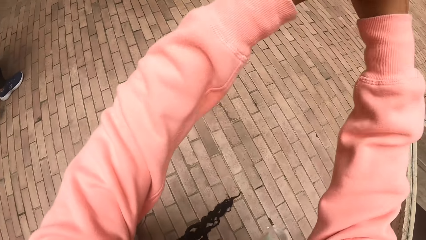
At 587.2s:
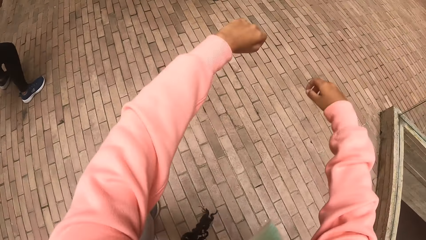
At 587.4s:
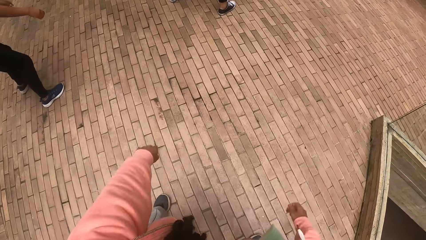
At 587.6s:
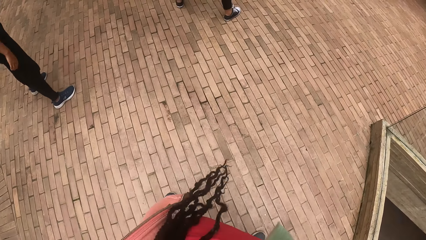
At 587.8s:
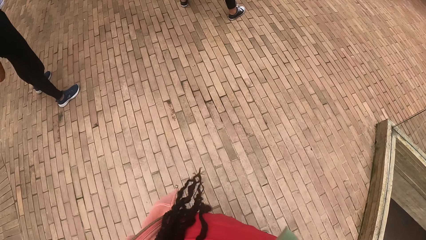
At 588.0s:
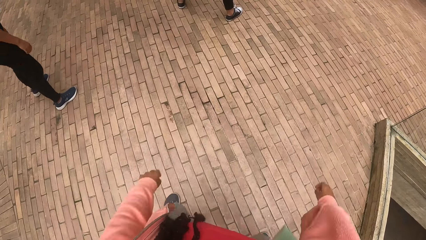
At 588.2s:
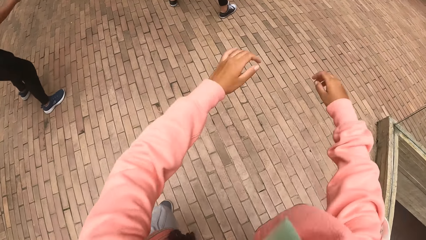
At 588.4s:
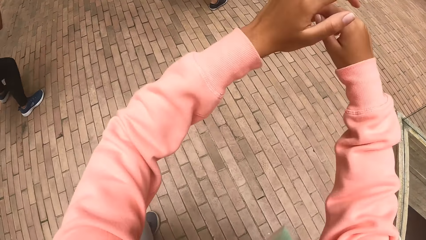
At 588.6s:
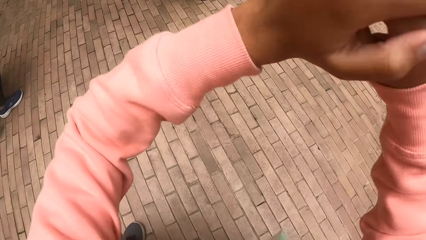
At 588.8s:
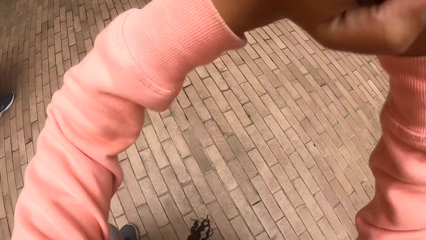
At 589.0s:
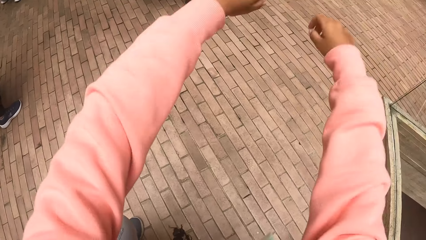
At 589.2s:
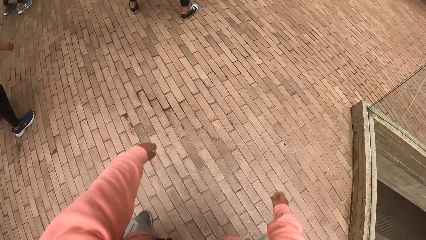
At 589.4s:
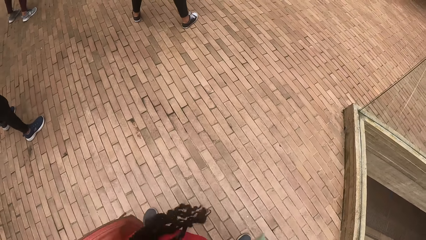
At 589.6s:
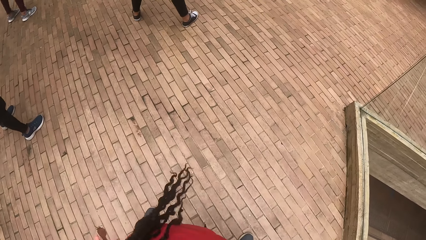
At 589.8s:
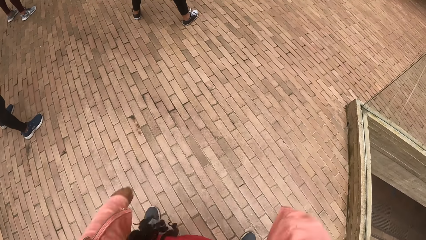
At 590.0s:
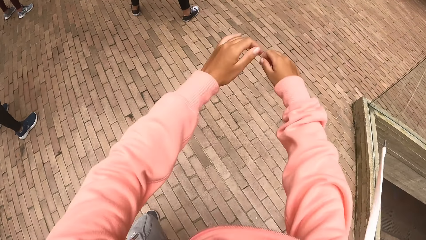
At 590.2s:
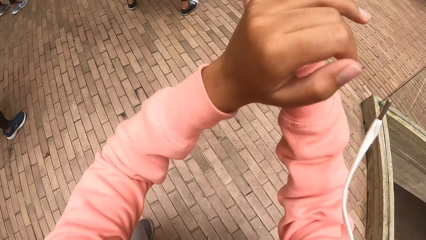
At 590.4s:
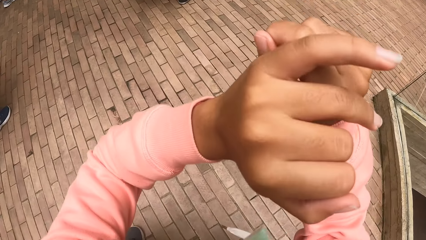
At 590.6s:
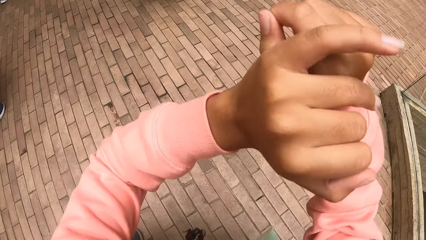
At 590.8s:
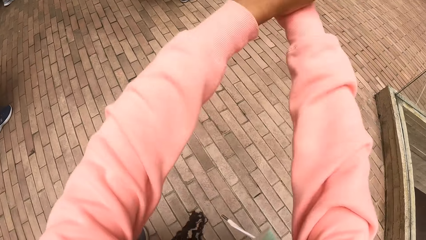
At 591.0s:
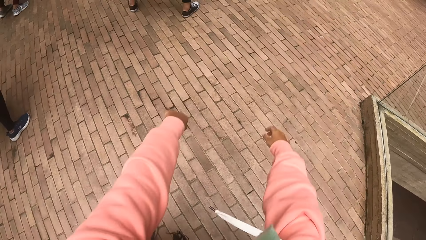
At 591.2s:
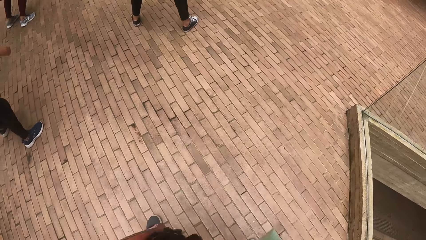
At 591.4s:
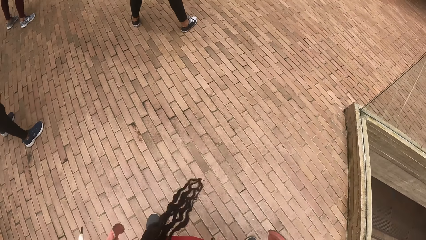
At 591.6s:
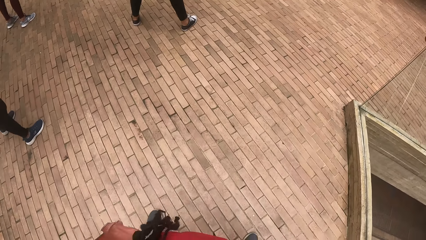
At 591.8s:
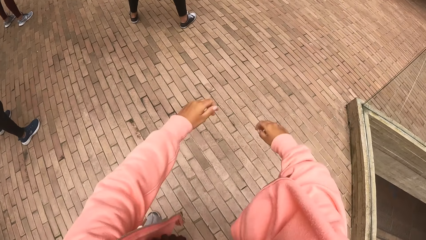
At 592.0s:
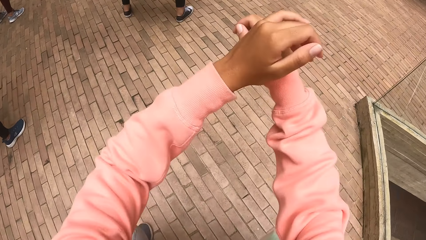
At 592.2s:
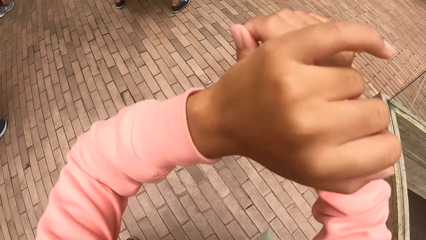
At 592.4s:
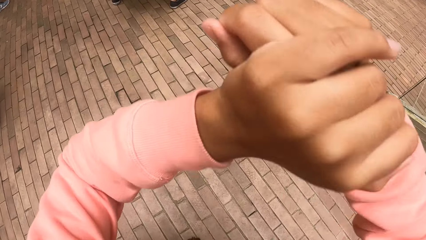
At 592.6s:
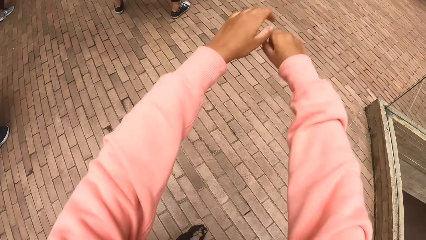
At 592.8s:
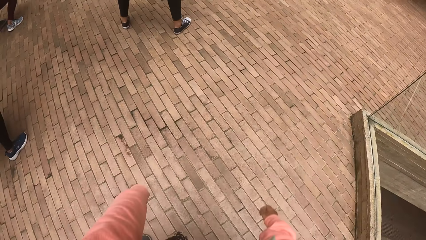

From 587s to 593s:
The camera wearer stretches hands.

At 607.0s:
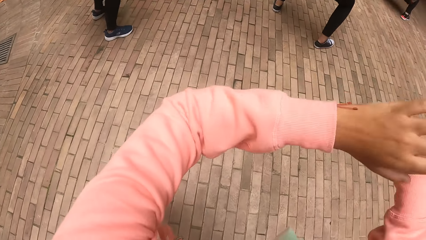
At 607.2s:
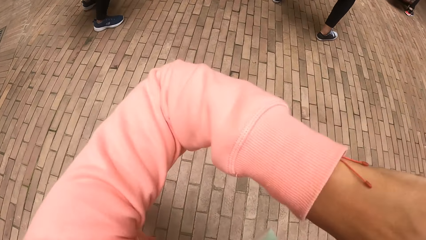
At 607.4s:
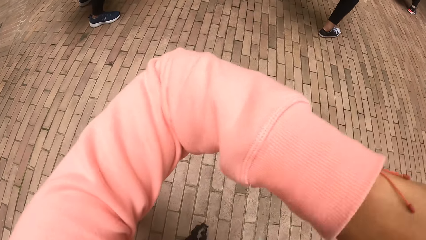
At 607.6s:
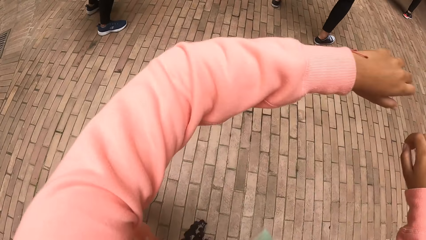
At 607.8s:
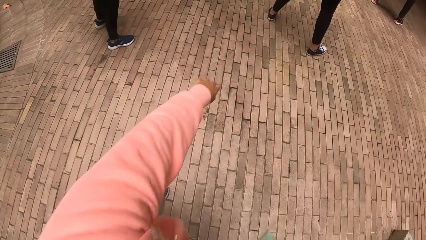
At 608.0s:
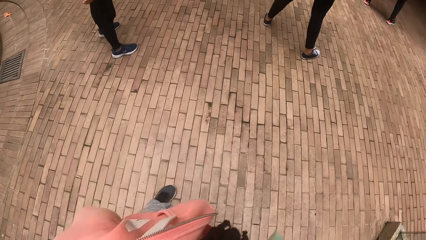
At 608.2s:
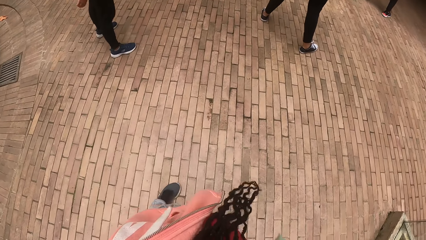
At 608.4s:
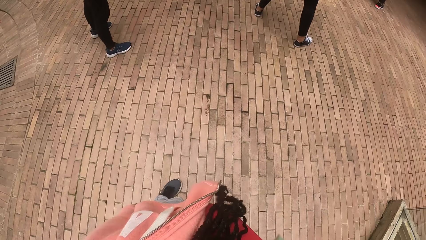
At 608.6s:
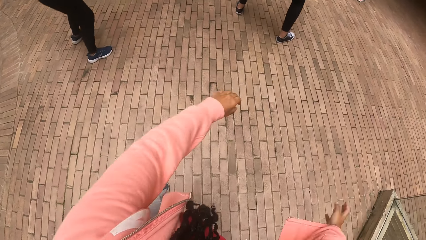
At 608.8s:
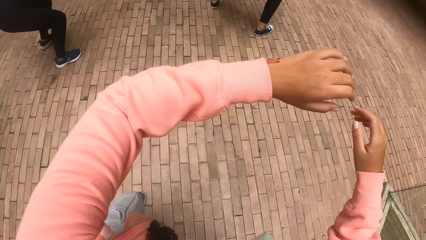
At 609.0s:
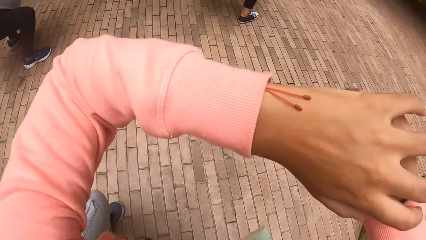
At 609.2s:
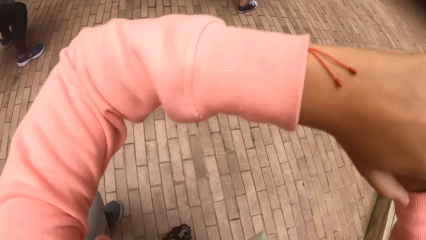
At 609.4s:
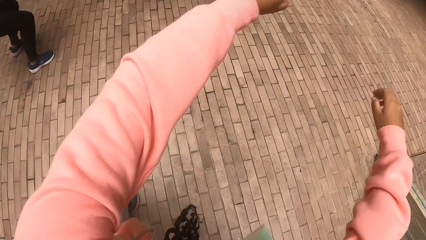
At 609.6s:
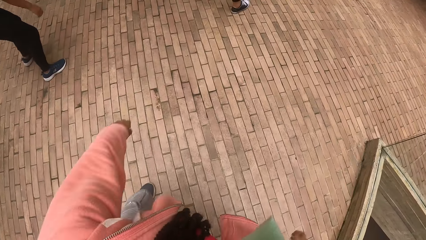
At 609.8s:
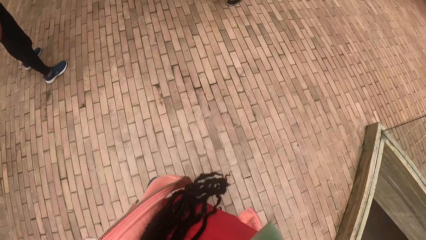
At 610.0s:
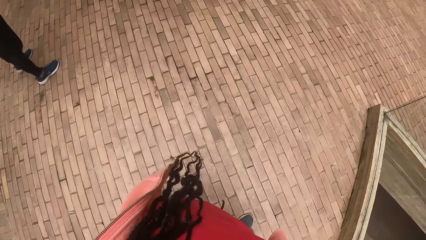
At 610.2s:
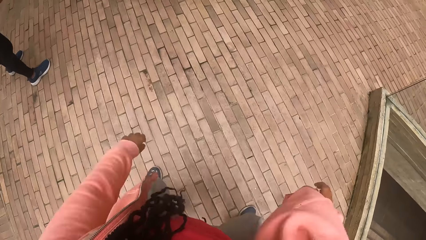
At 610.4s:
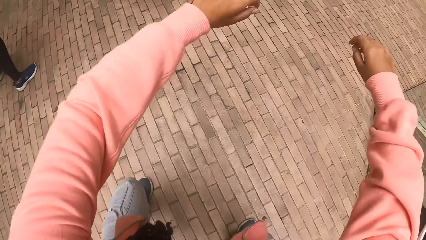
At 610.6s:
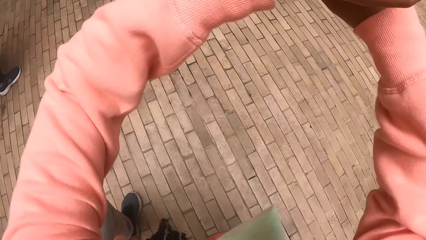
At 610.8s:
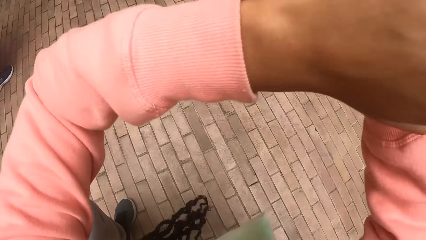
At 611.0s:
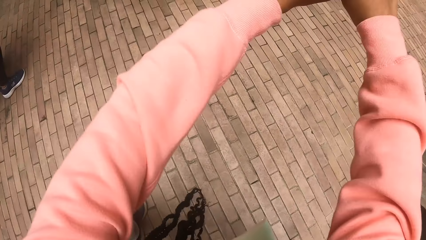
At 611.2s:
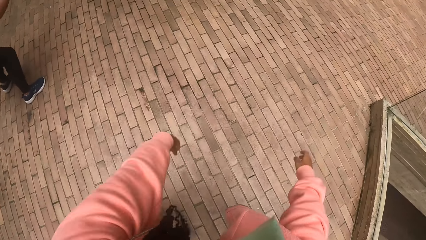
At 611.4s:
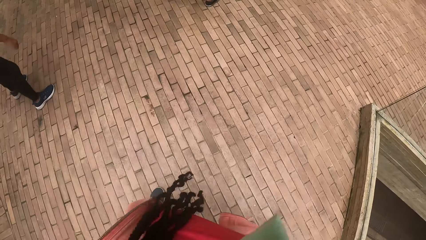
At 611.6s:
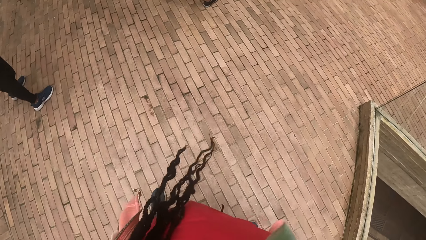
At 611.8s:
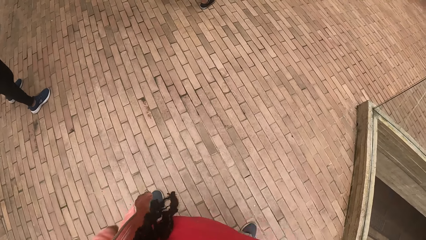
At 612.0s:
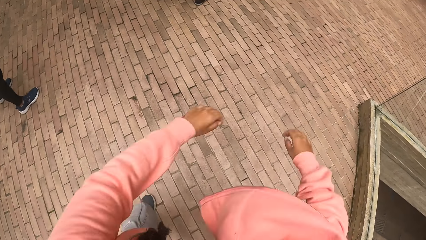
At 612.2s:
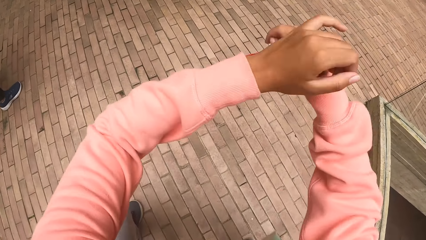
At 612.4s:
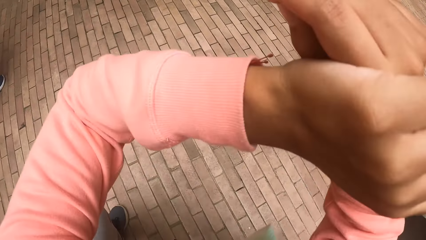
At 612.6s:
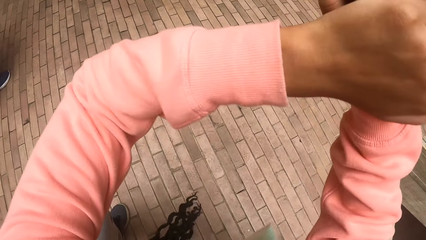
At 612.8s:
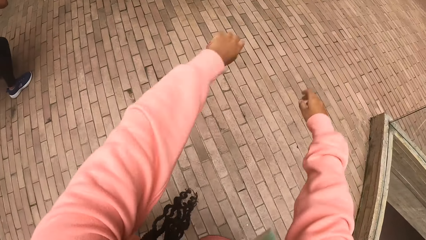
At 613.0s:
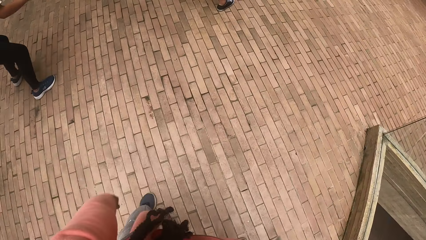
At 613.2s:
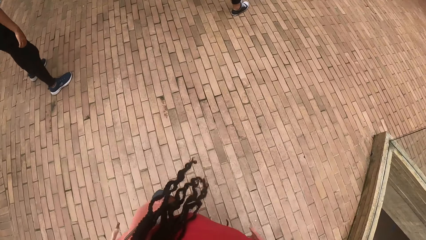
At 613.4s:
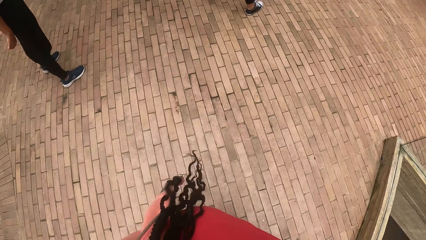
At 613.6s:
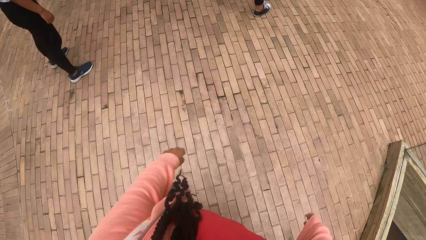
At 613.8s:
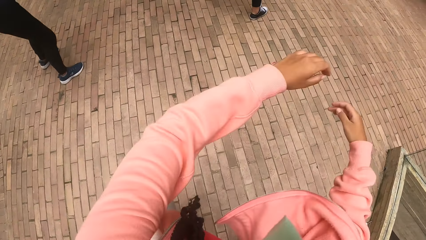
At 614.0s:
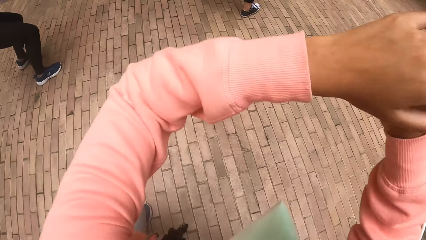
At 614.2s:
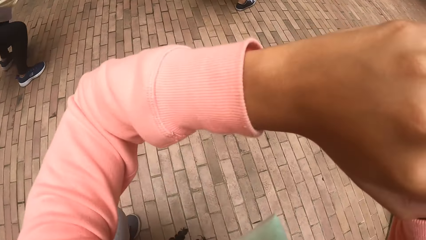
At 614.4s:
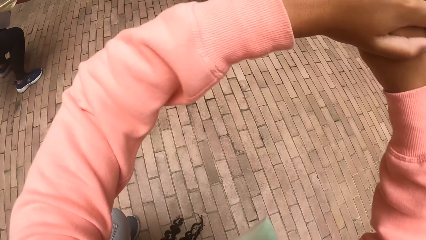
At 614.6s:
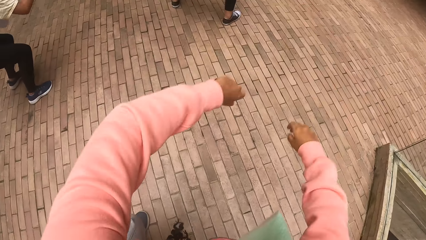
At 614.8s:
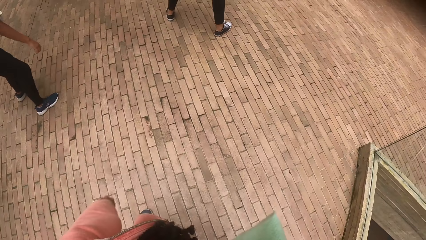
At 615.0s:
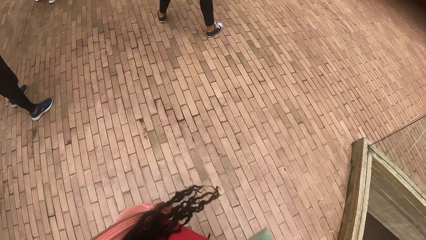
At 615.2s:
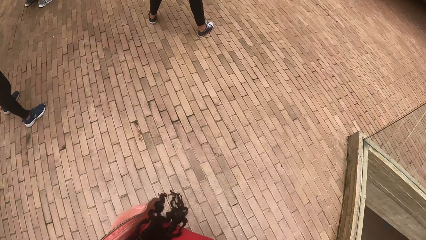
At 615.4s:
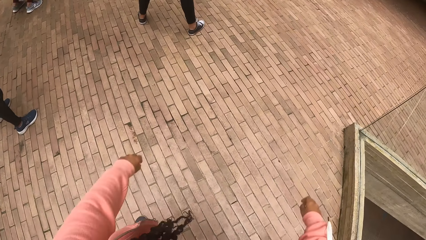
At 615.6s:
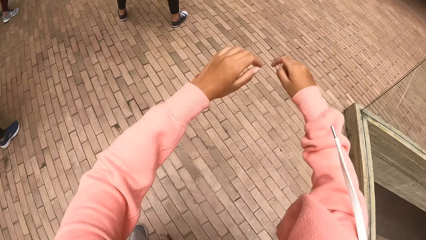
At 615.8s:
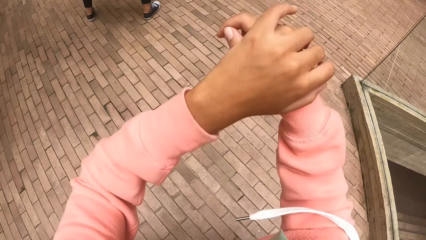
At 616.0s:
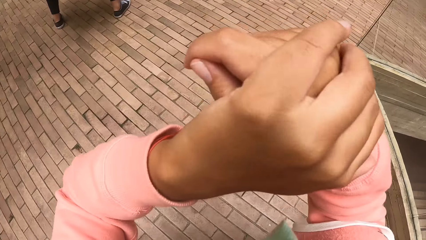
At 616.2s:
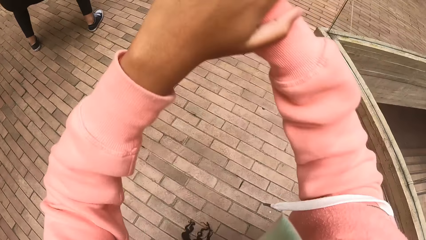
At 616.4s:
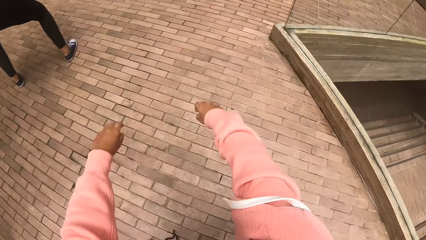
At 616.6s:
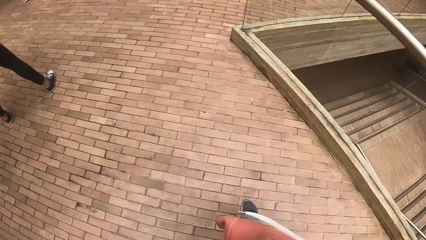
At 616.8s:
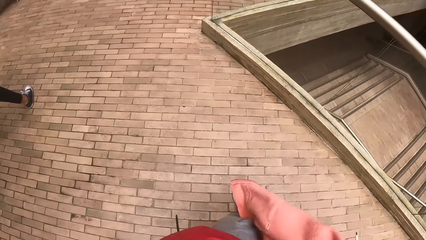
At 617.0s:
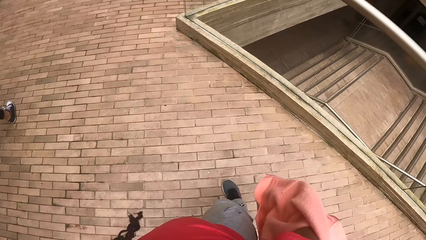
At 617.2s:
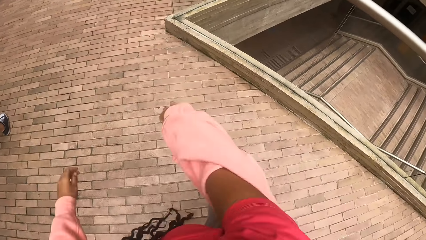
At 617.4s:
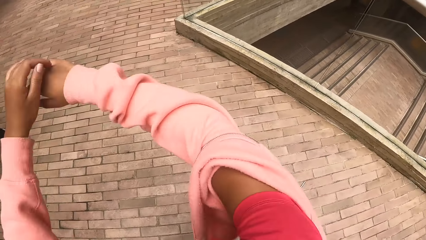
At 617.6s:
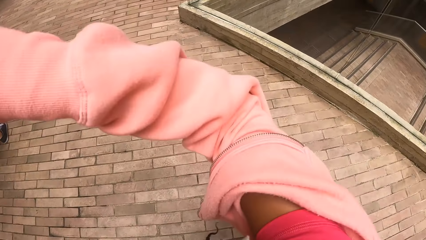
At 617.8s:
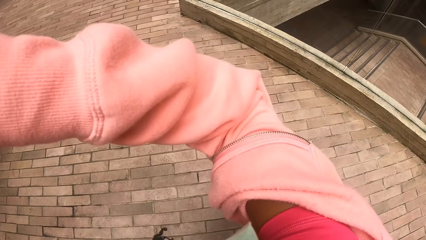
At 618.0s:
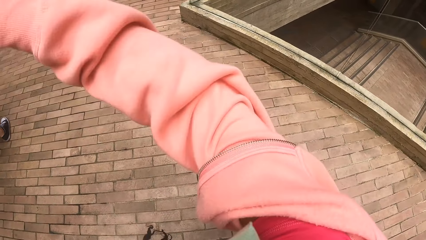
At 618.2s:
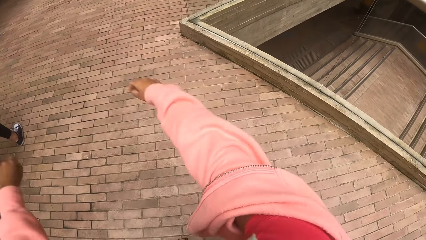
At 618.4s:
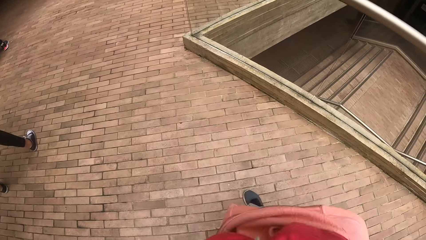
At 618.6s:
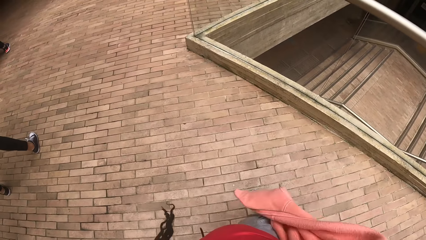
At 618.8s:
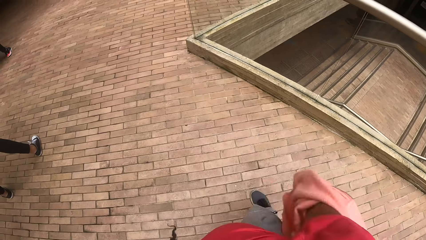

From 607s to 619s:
The camera wearer walks around. They stretch hands.
